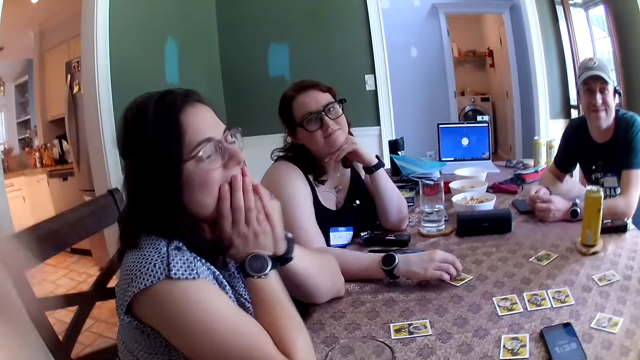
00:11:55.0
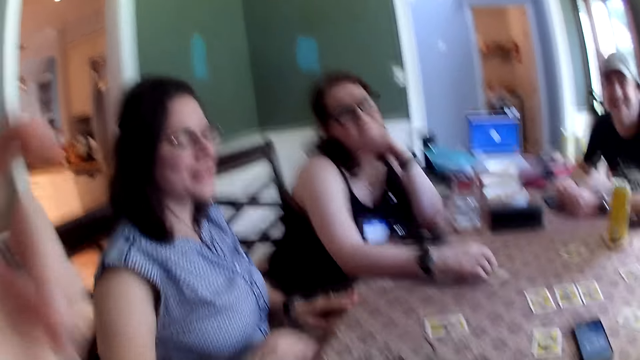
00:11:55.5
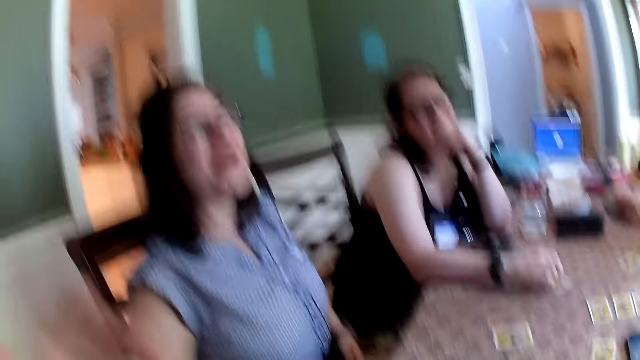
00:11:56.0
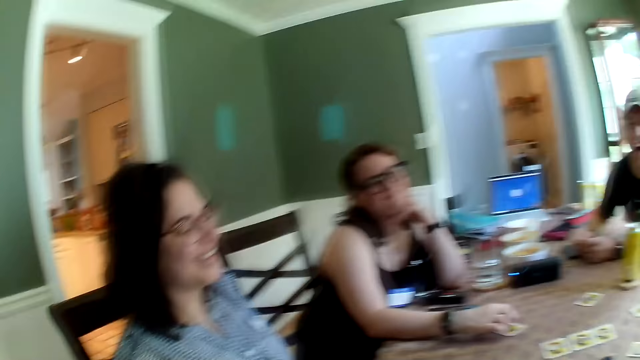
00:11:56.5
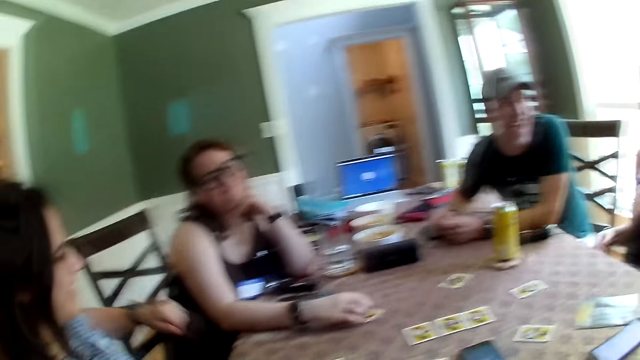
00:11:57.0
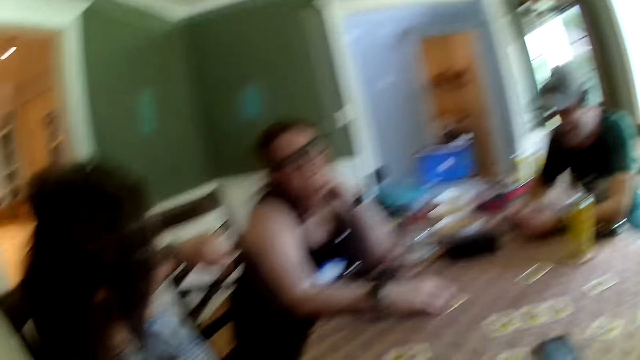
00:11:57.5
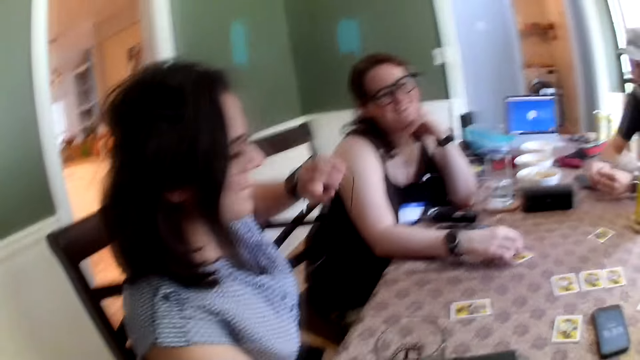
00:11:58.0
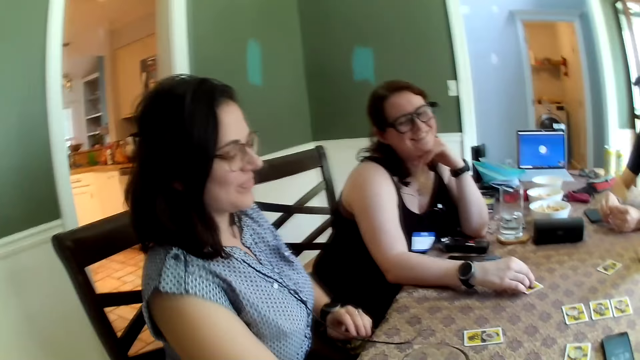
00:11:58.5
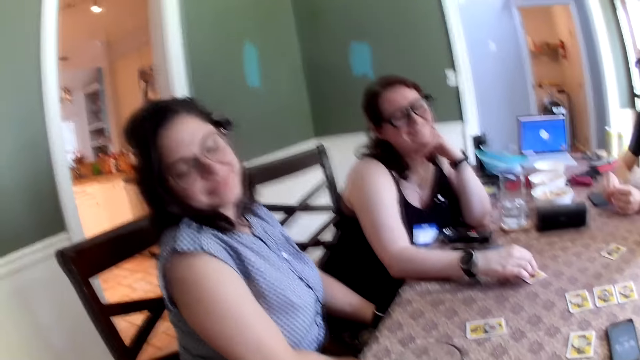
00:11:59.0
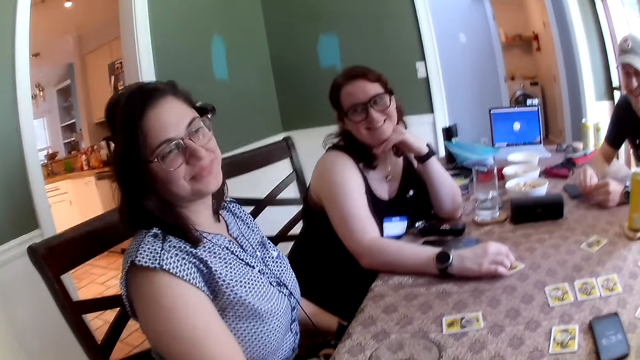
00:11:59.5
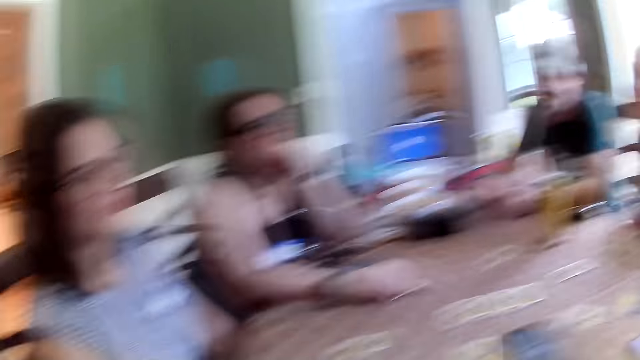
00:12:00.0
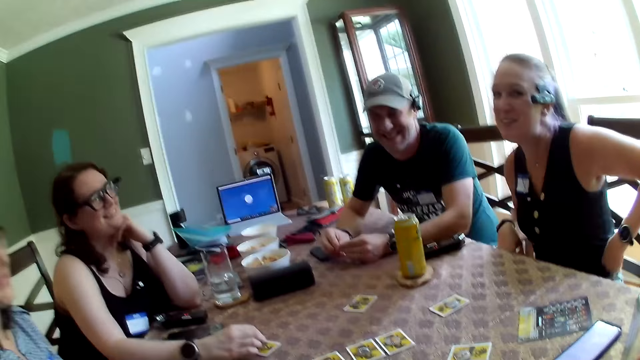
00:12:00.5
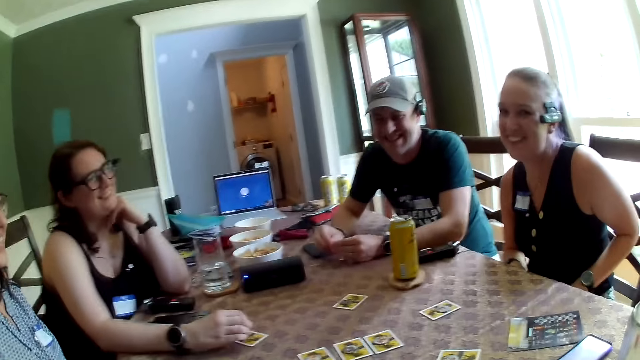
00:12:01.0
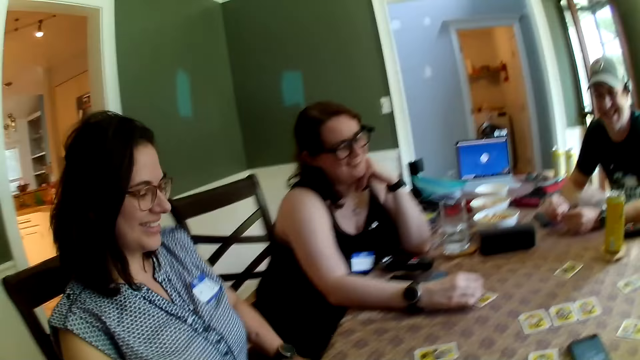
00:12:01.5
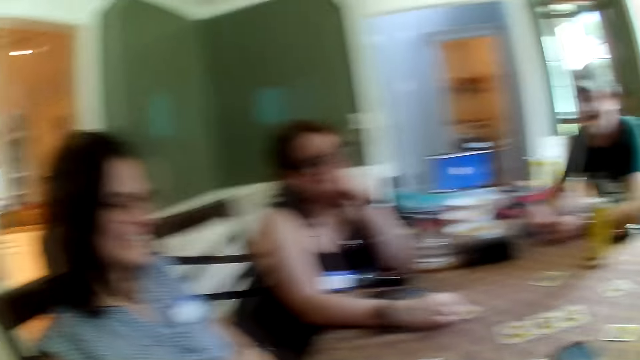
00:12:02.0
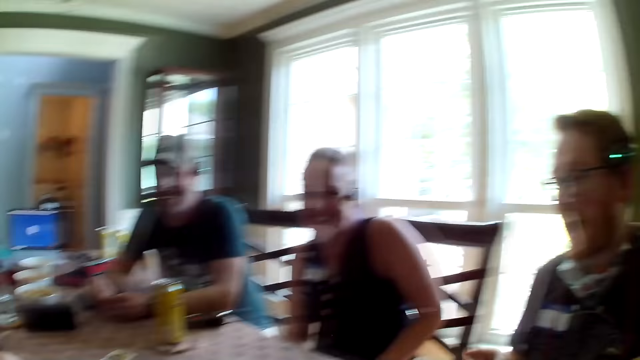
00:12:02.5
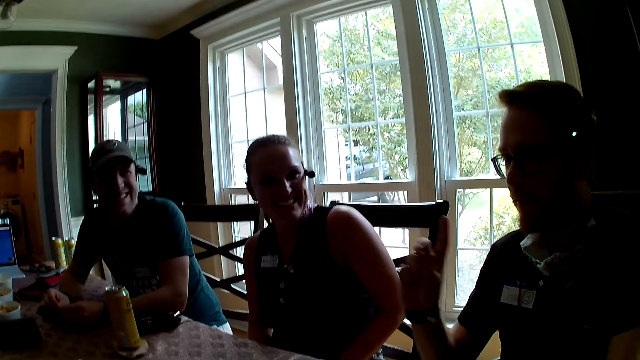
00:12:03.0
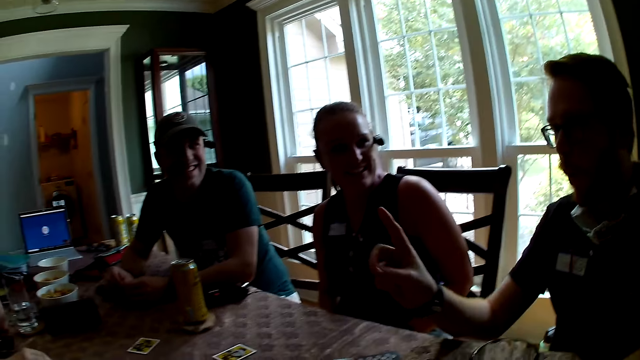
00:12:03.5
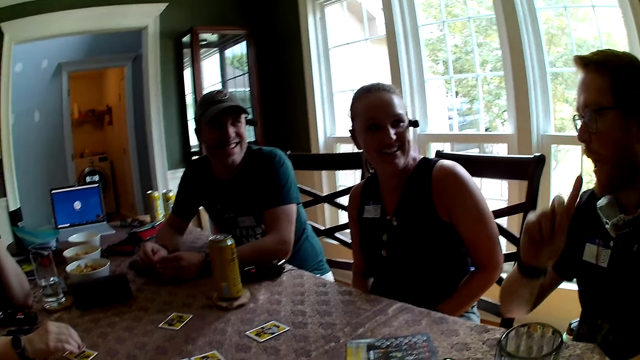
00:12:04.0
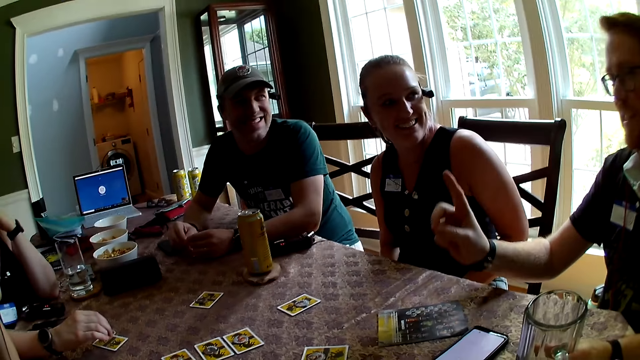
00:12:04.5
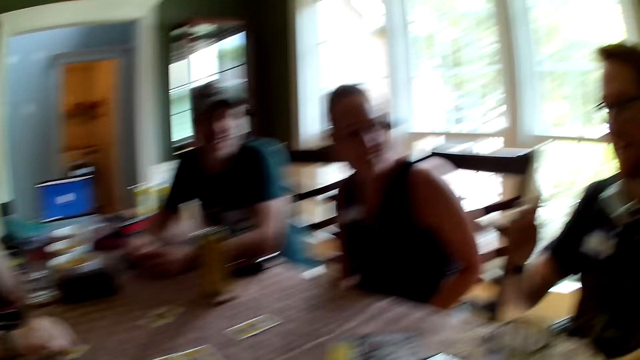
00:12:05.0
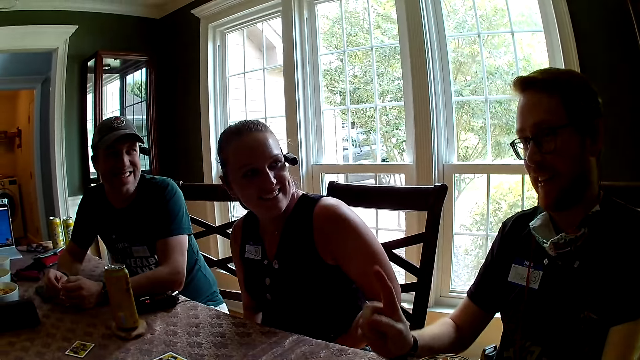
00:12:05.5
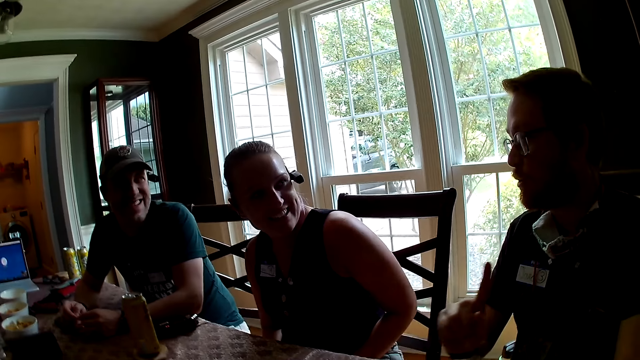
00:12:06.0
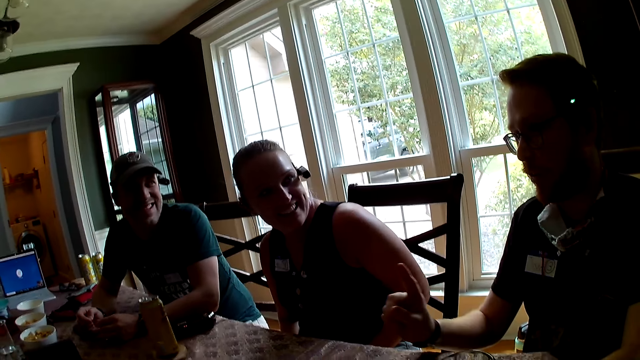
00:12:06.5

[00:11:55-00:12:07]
The woman holds a wire in her left hand. The camera wearer looks around.

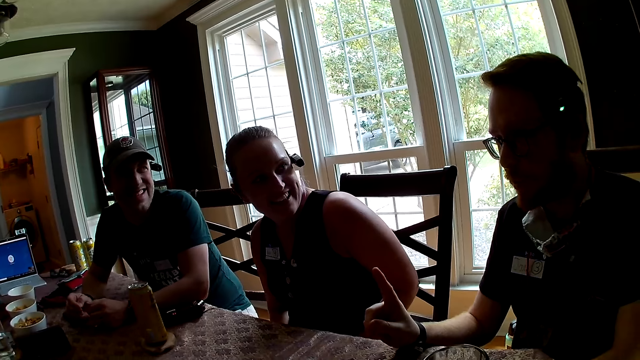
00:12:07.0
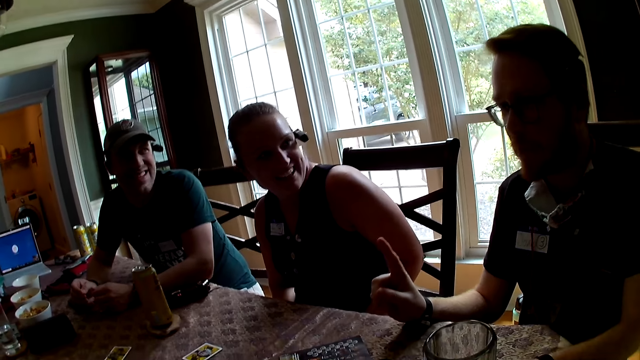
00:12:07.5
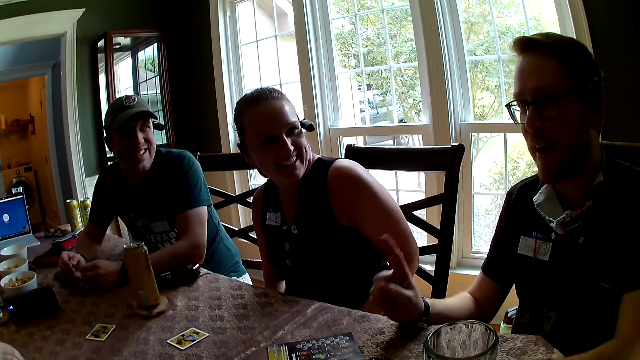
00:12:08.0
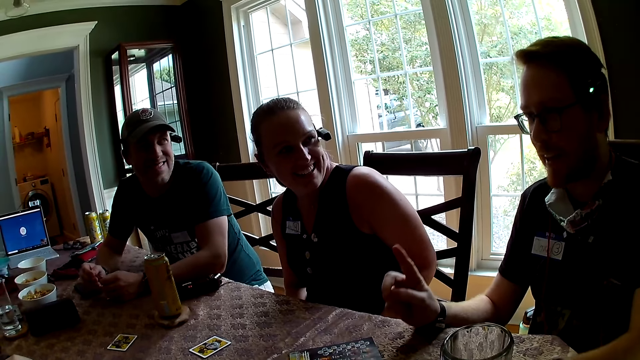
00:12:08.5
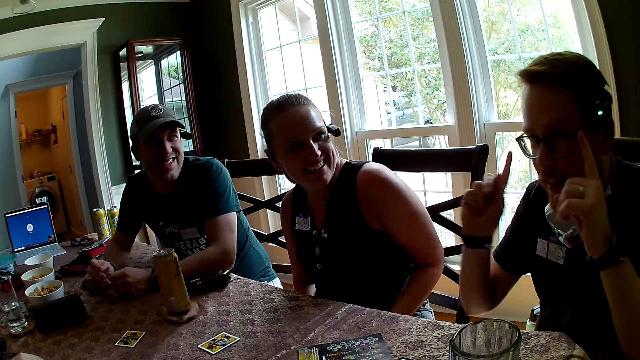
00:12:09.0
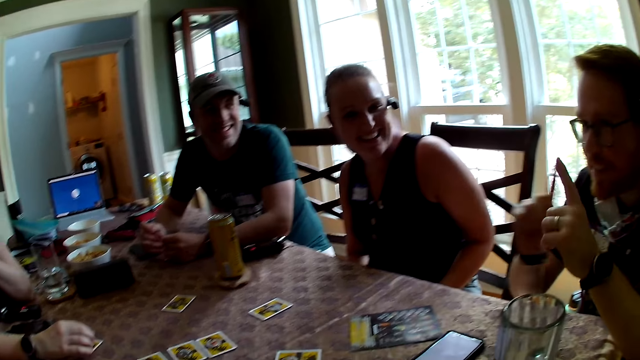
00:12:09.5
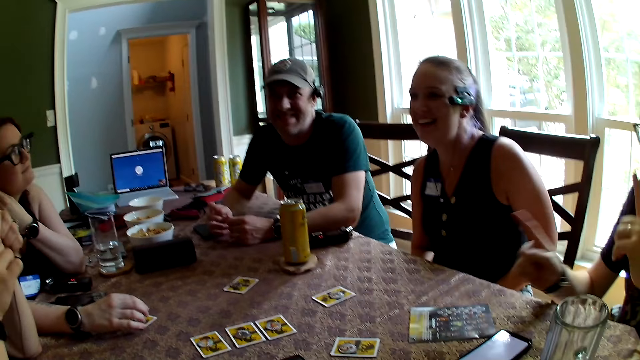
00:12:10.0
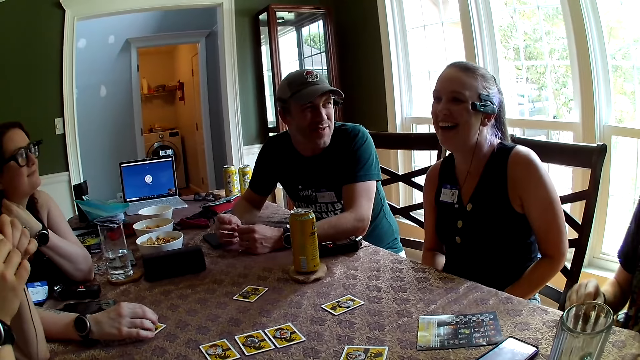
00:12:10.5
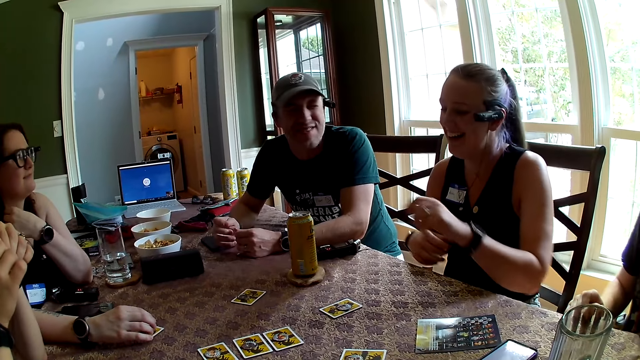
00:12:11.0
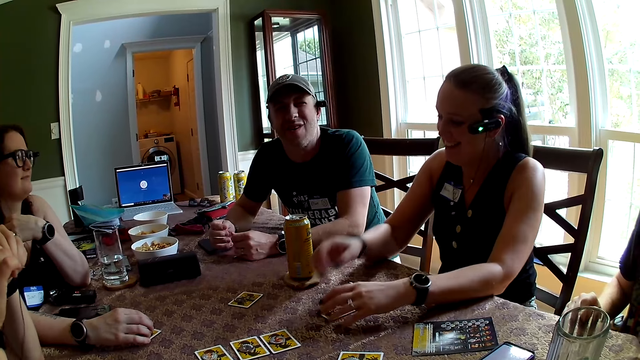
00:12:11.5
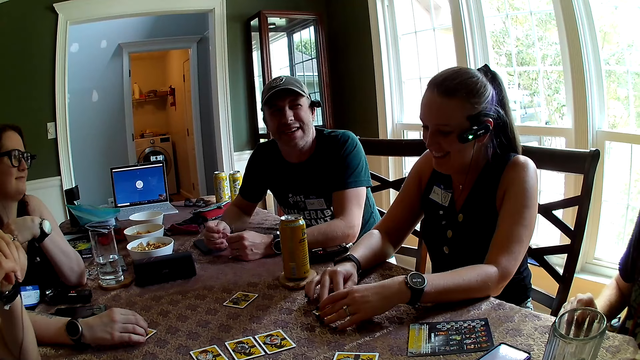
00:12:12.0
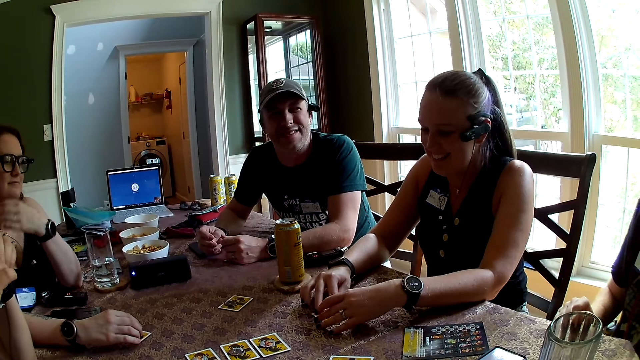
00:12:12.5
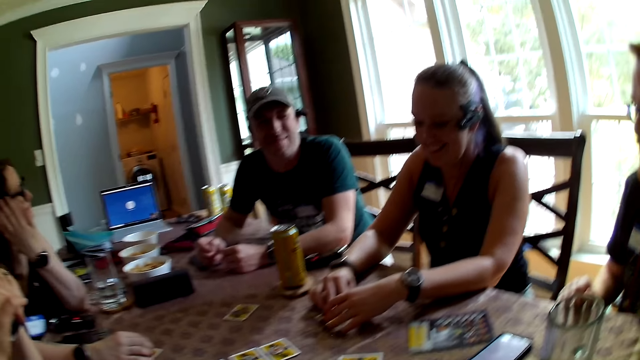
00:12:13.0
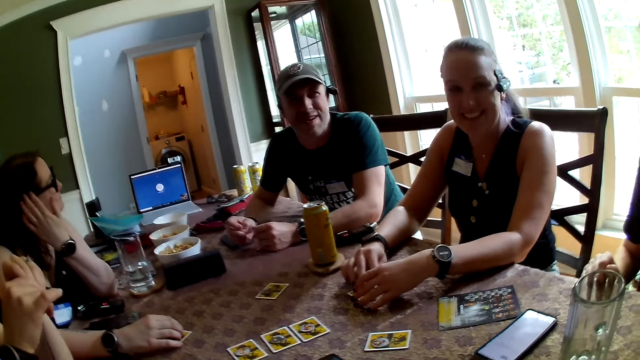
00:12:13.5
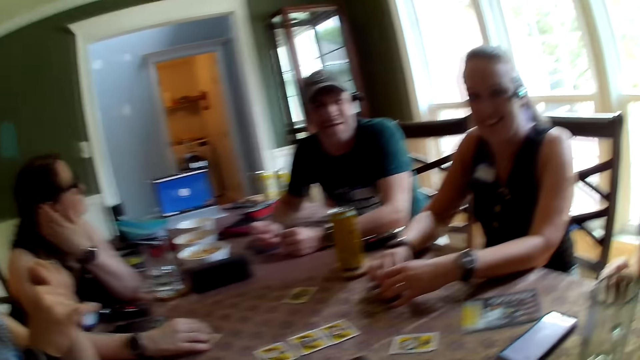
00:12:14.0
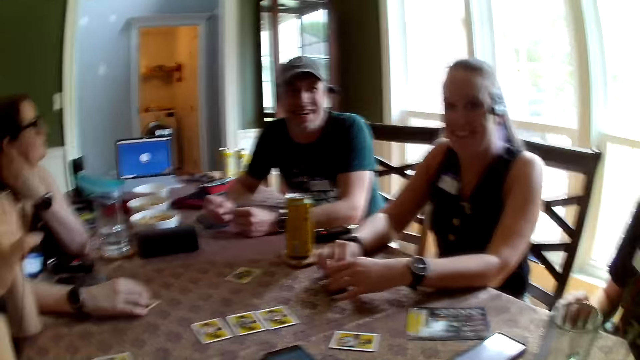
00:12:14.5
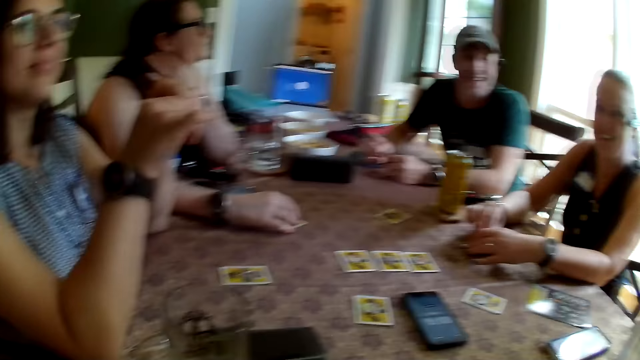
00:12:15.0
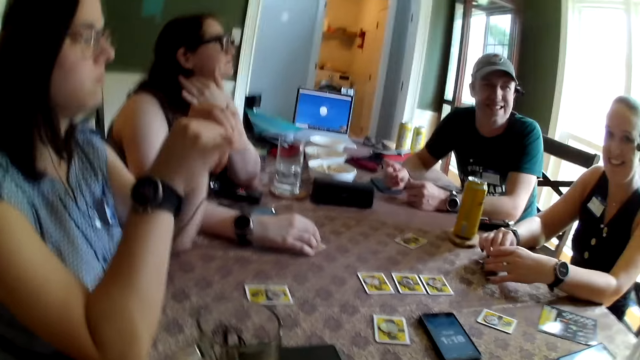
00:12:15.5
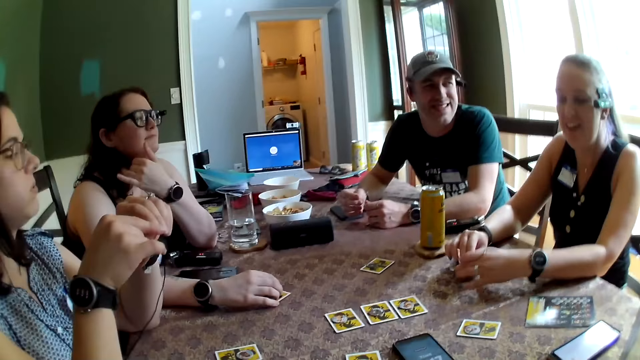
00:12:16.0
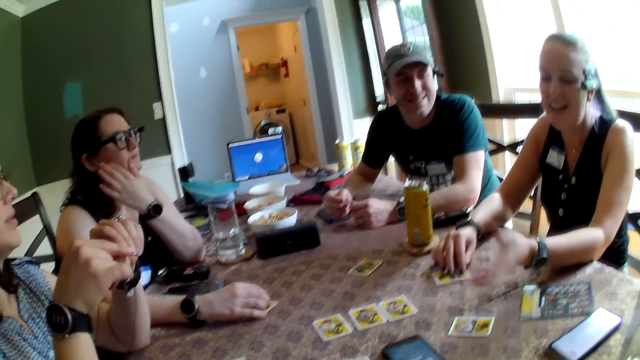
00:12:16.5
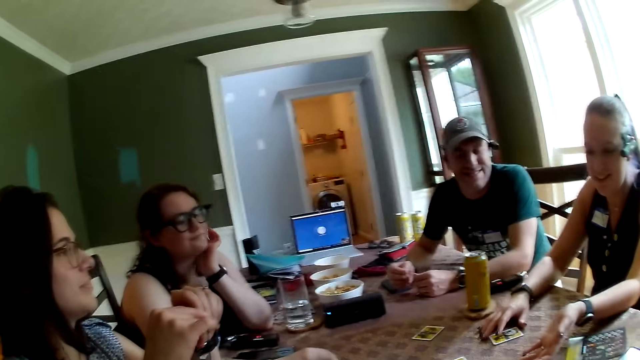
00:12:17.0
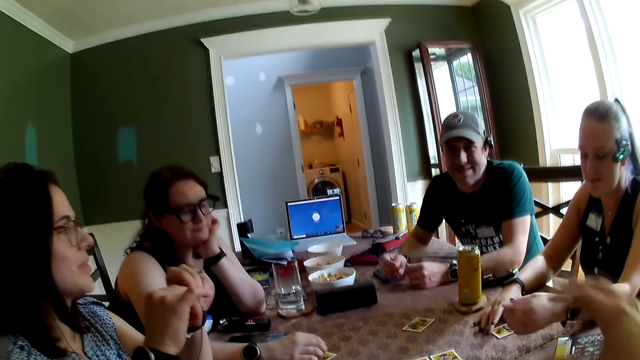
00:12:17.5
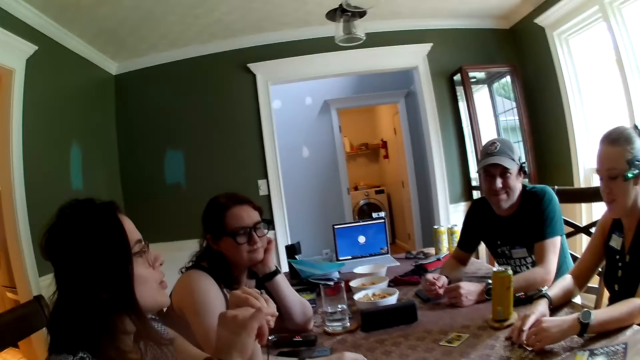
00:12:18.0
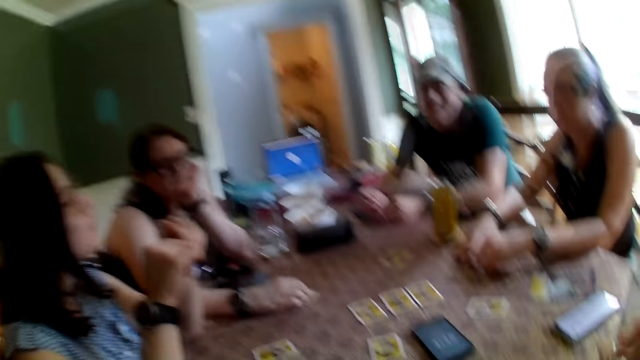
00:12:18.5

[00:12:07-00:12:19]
The woman touches the card on the table with her hands.
